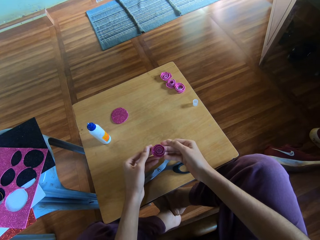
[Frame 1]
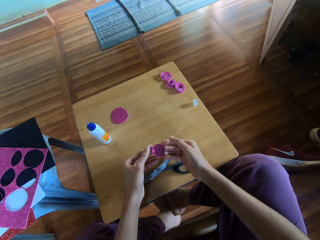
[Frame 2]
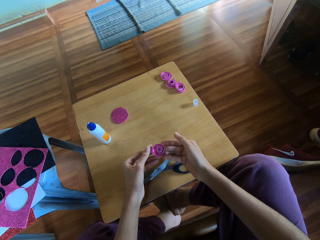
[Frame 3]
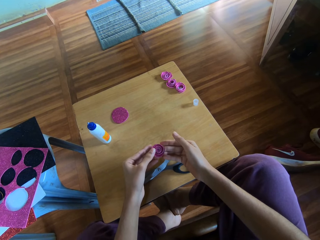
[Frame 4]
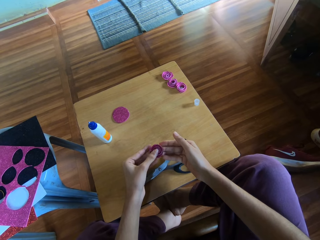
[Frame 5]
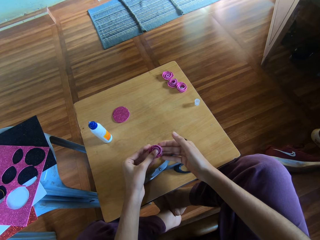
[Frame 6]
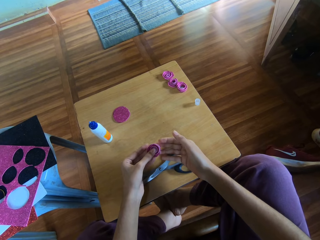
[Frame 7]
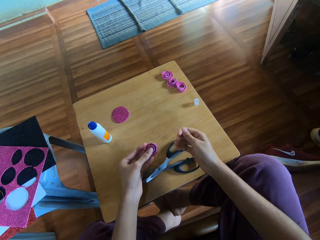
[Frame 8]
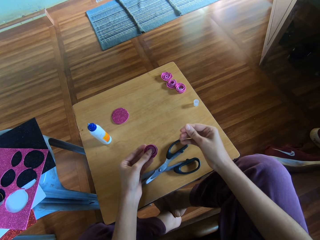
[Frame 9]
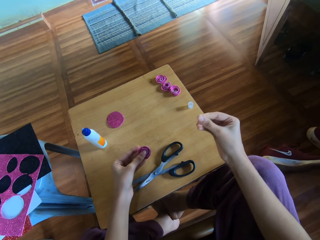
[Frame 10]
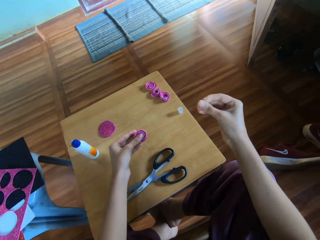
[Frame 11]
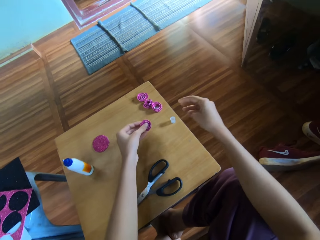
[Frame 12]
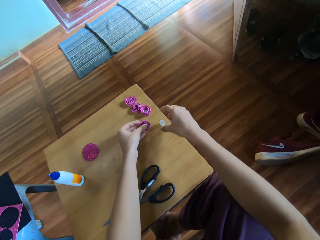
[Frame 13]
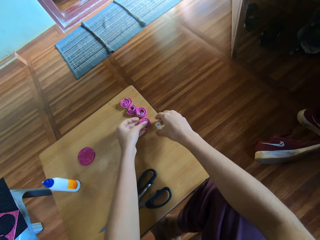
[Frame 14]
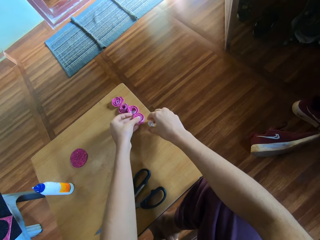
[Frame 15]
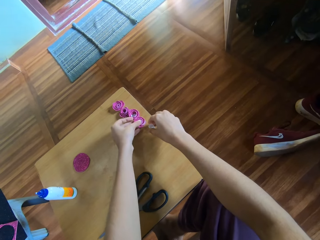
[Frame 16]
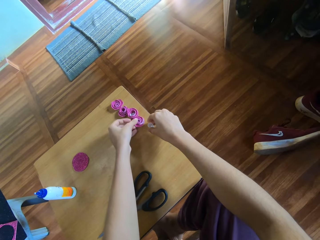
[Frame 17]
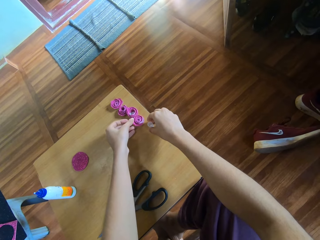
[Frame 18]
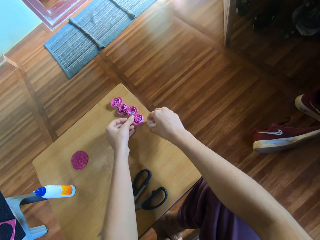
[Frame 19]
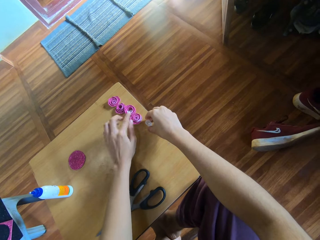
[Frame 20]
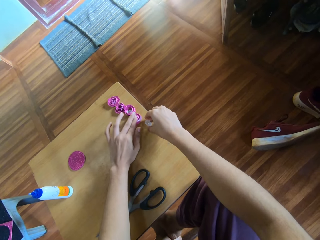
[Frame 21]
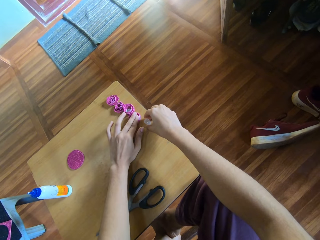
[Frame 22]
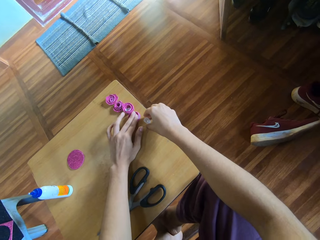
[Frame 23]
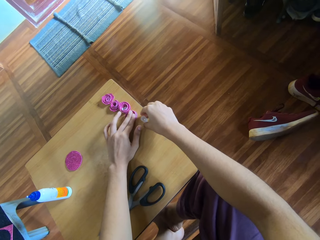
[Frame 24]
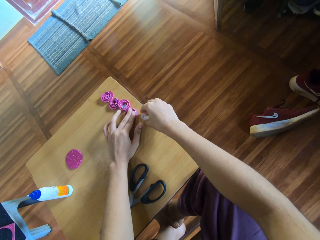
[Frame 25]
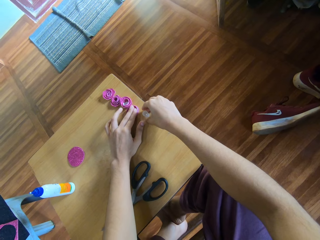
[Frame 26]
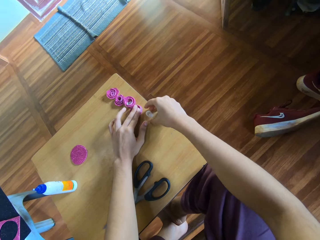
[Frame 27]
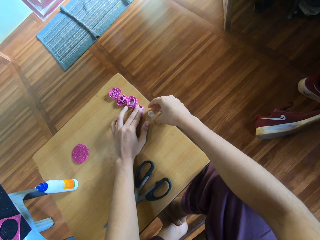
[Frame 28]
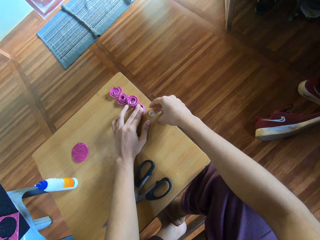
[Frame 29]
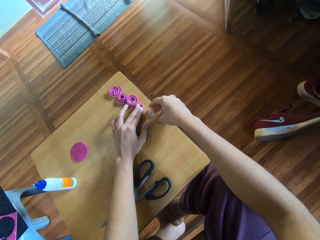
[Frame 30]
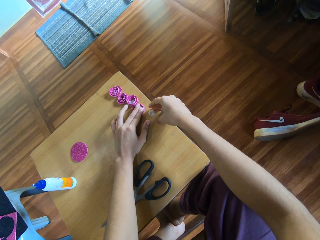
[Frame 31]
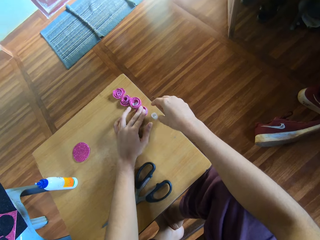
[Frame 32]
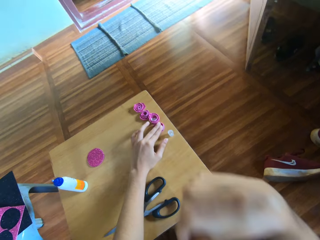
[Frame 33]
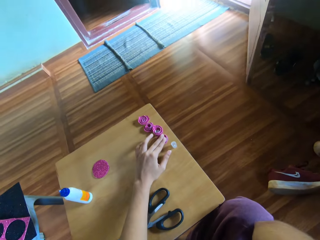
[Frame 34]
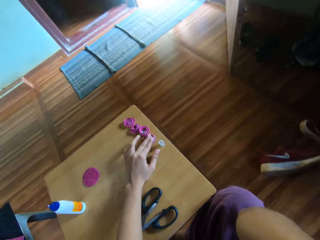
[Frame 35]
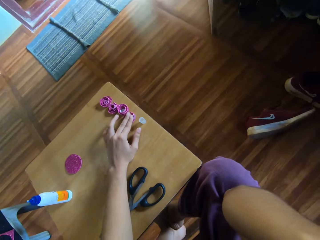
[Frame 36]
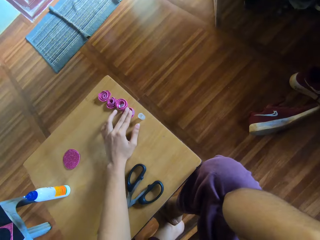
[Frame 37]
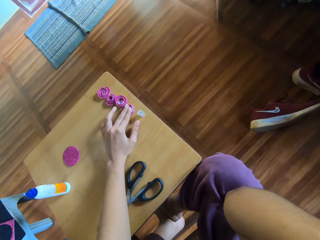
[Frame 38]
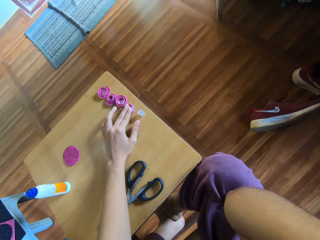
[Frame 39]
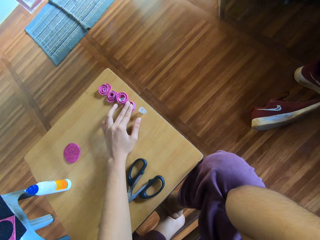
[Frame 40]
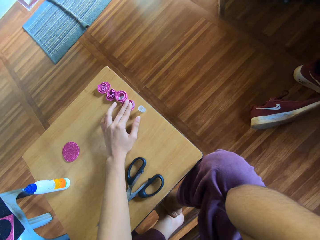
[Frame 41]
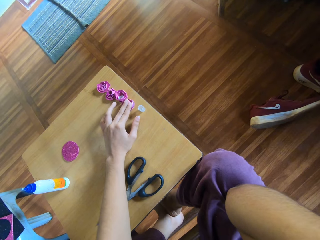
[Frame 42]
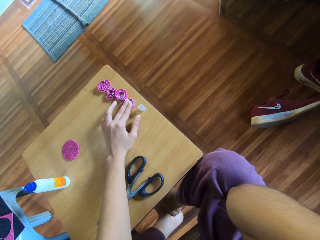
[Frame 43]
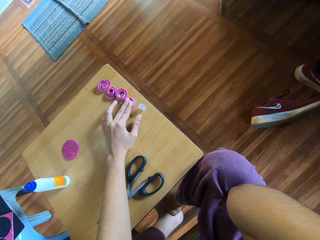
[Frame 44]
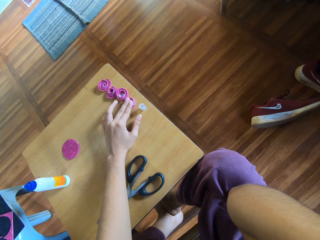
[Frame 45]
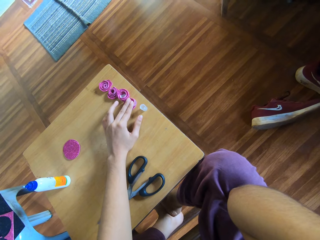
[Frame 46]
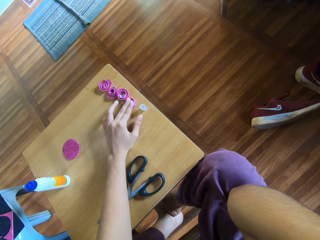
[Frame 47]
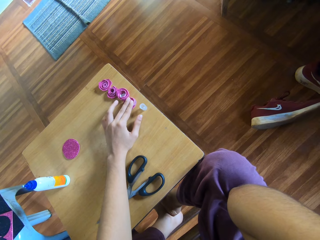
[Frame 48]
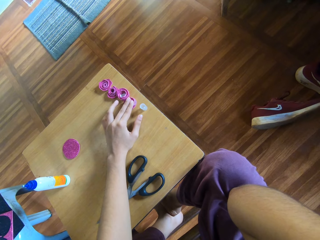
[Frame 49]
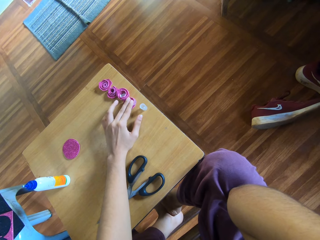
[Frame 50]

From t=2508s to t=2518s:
The camera wearer removes two thumb fingers. She rubs her right fingers together. She holds the decoration paper on the left hand. She drops the rolled paper on the table with her left hand. She presses the rolled paper with her left fingers. She puts the right hand on the table. She touches her face with her right hand. She lifts the right hand and adjusts the camera.

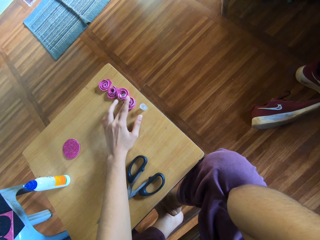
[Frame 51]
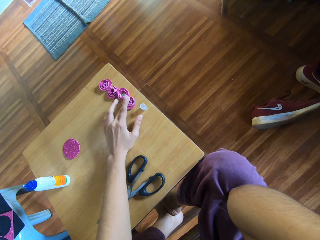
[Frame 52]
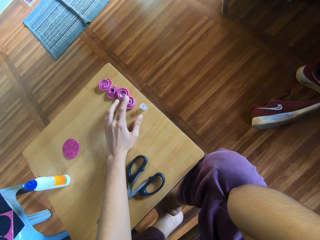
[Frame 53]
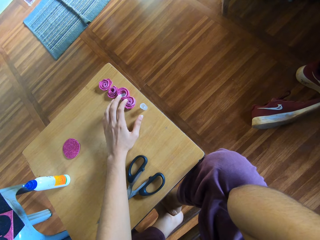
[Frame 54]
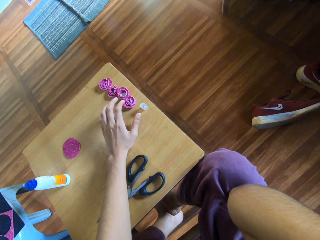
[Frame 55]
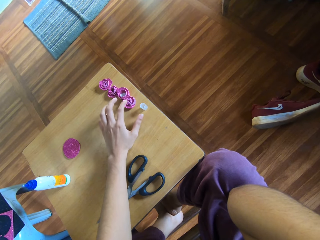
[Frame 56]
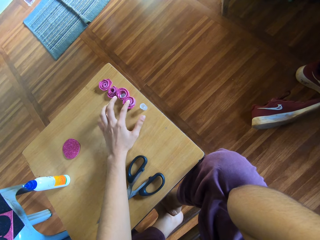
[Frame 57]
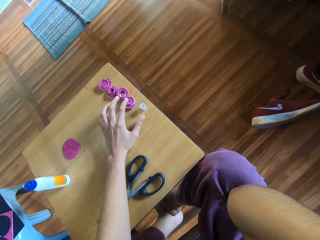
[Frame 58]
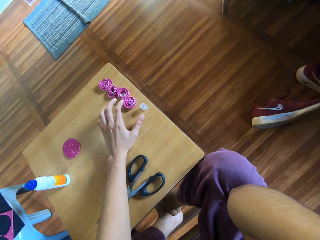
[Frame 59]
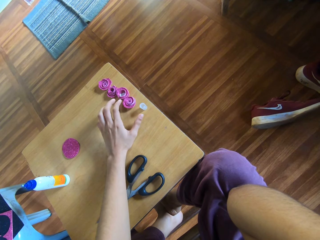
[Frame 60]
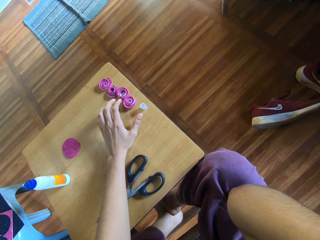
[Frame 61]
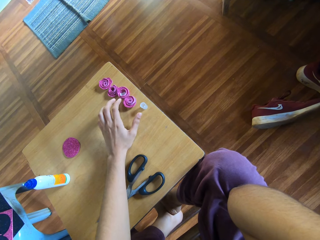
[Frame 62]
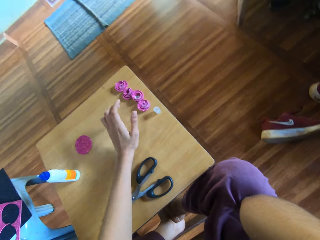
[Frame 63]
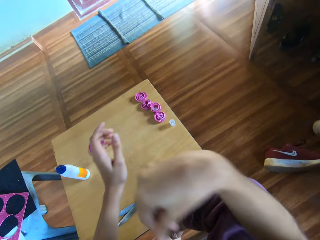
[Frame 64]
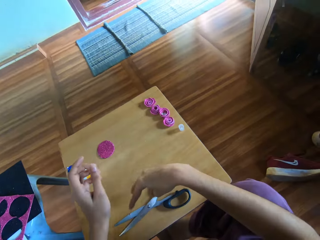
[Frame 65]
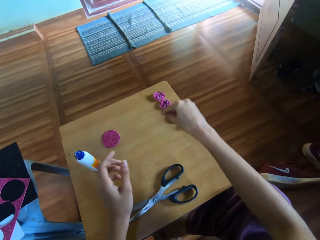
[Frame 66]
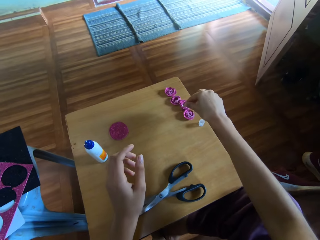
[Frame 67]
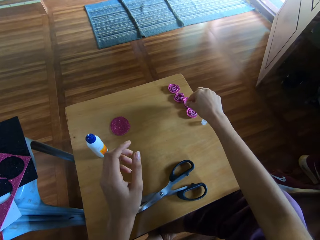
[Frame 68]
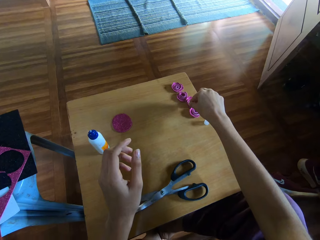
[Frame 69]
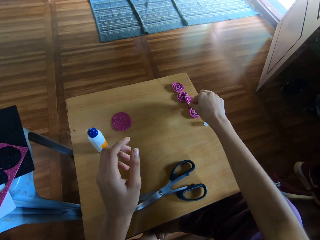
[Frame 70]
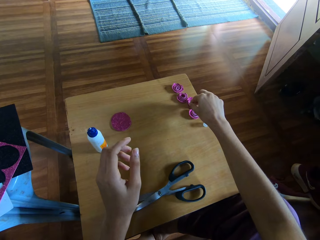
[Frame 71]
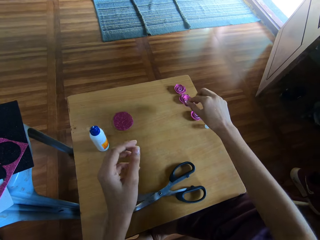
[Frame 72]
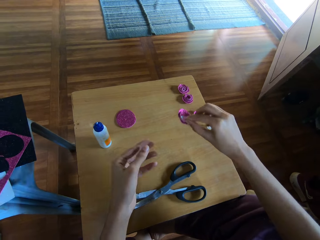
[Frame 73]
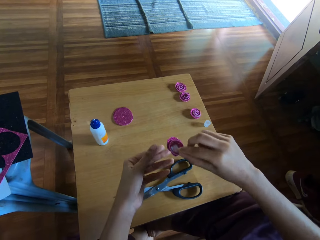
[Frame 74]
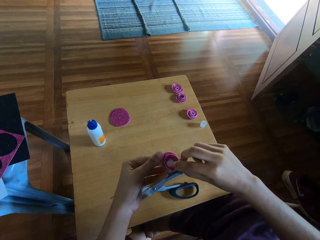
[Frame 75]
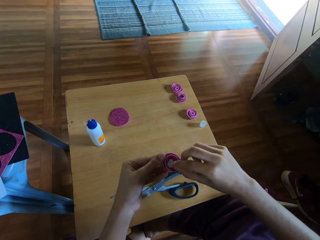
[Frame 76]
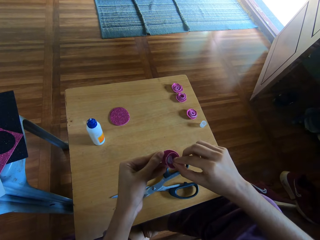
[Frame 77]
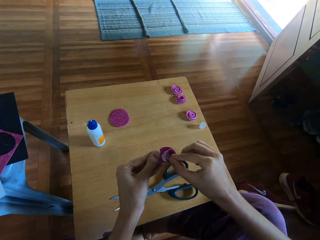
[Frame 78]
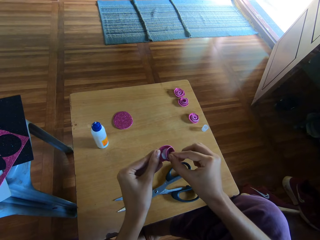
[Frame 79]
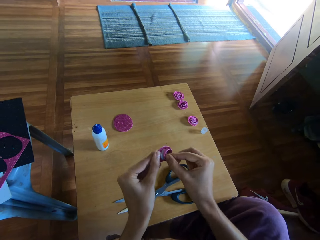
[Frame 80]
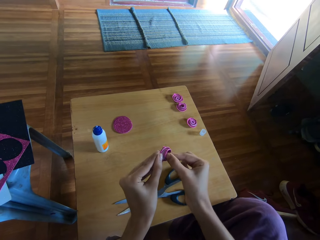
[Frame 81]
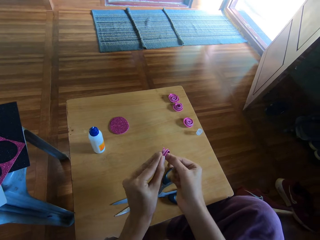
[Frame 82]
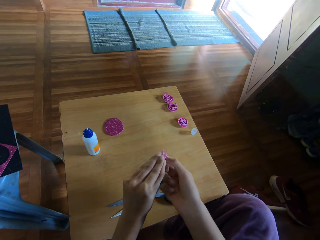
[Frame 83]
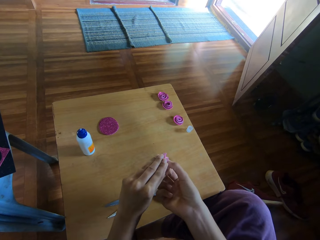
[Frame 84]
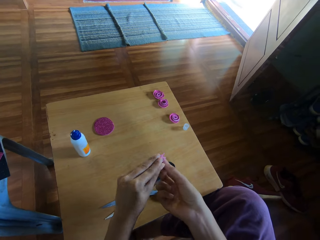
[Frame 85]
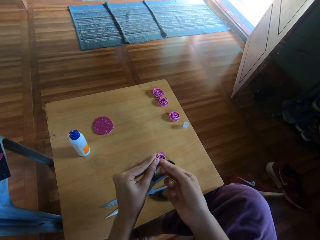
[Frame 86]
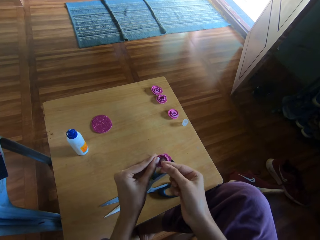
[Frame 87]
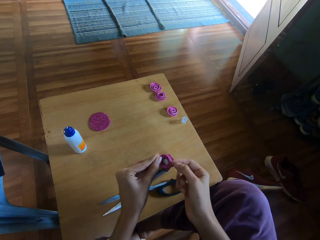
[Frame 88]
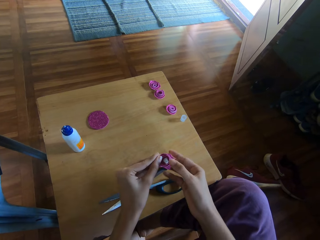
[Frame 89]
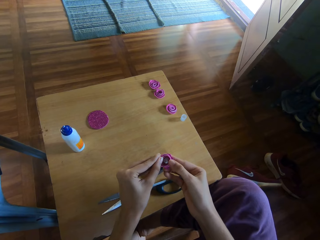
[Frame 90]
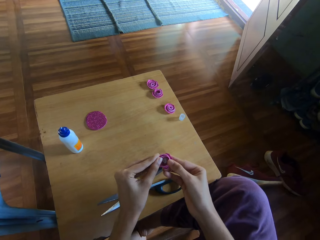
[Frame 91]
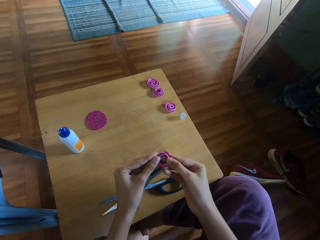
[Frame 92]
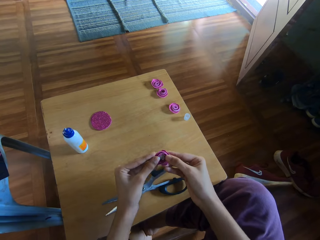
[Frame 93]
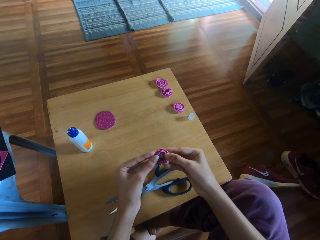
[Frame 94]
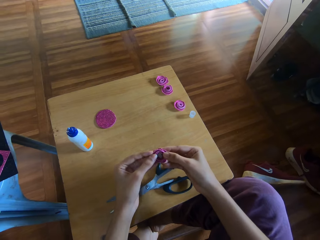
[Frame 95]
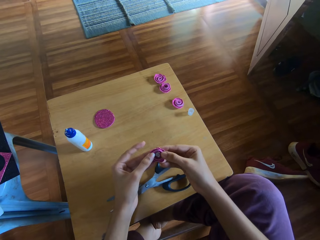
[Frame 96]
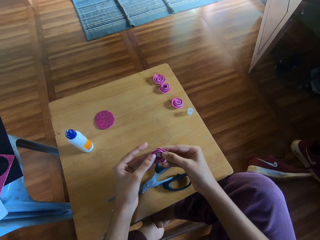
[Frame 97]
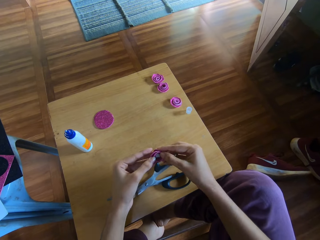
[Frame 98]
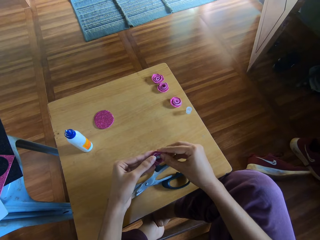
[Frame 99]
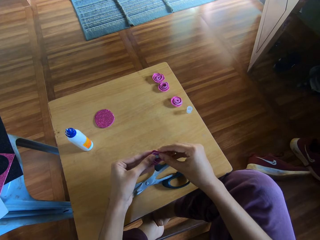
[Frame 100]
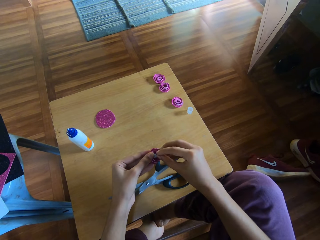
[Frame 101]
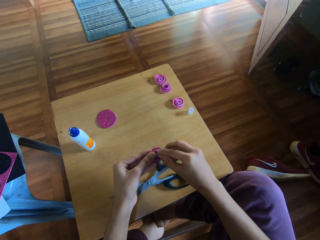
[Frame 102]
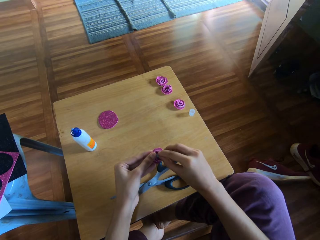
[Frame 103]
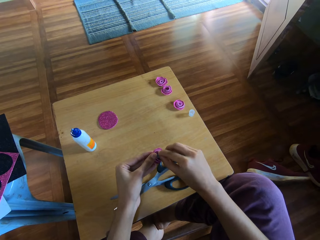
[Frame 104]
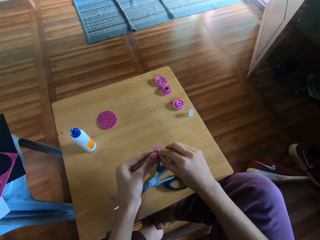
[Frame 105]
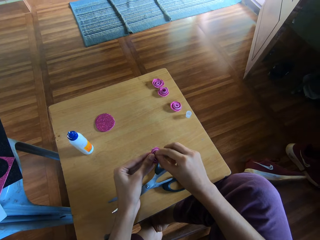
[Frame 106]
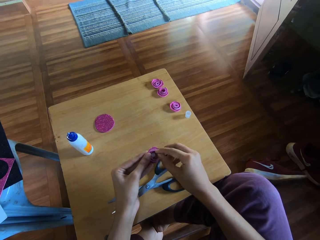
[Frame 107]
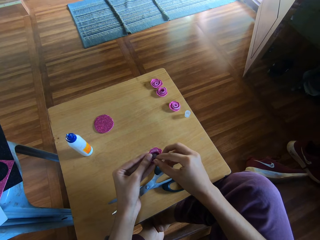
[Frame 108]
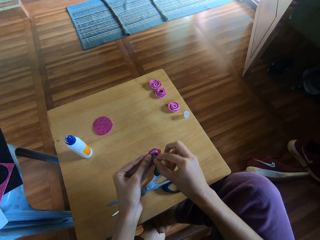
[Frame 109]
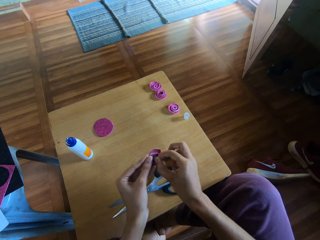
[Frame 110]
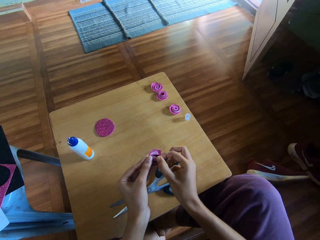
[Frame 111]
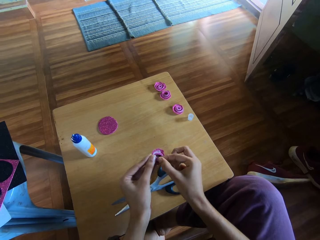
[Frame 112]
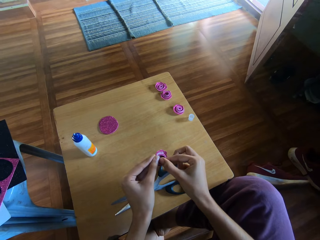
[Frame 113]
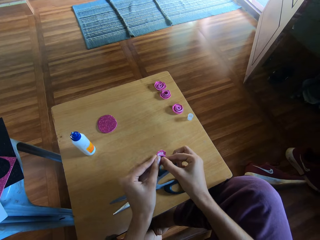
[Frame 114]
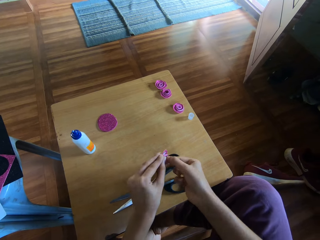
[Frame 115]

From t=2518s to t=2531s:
The camera wearer presses the rolled paper with her left fingers. She removes the fingers from the decoration paper. She lowers the right hand. She picks up the rolled paper with her right hand. She touches the decoration paper. She adjusts the rolled paper and holds the rolled paper with both hands. She turns the decoration paper and makes the decoration paper.
